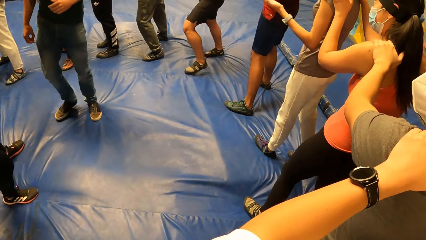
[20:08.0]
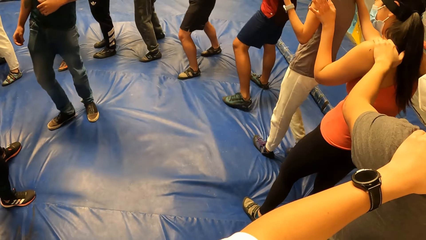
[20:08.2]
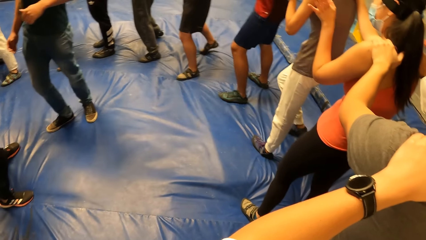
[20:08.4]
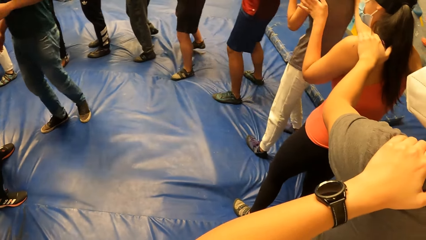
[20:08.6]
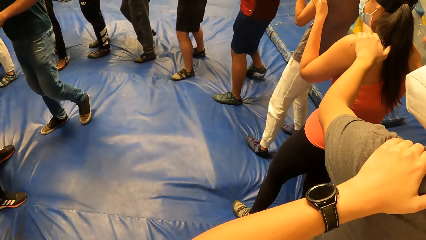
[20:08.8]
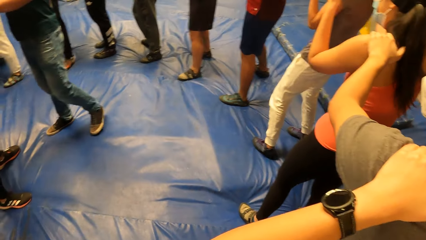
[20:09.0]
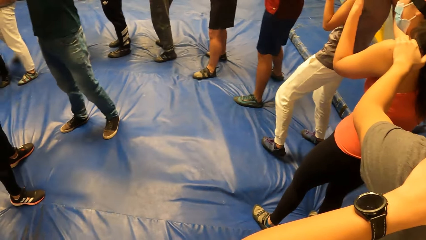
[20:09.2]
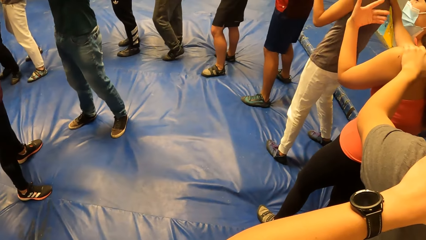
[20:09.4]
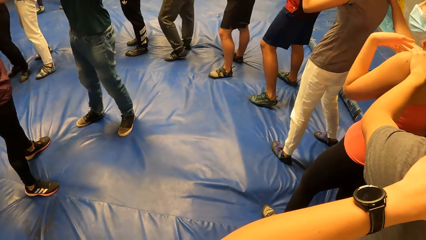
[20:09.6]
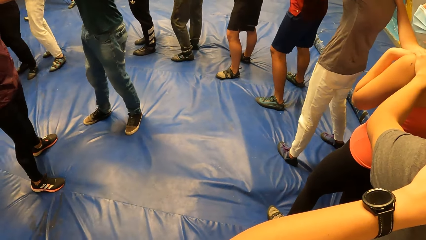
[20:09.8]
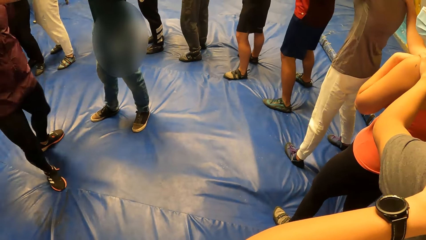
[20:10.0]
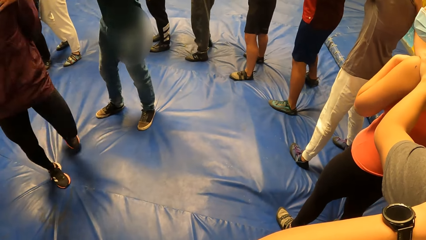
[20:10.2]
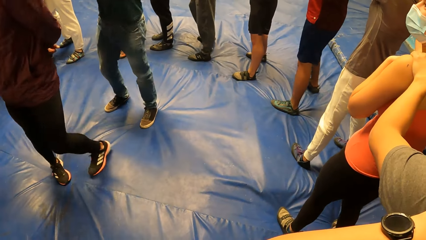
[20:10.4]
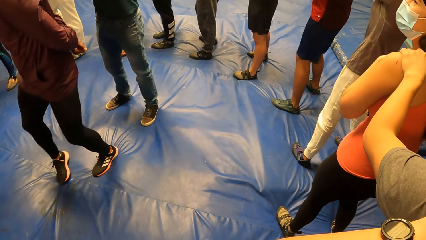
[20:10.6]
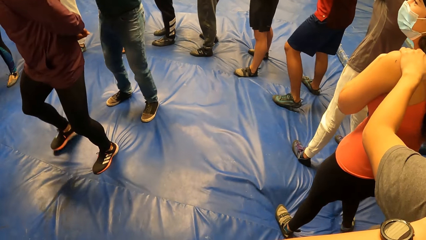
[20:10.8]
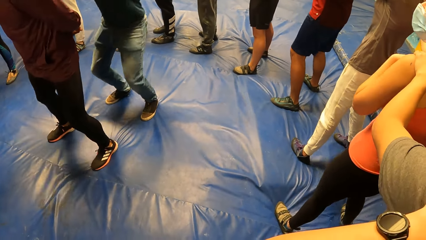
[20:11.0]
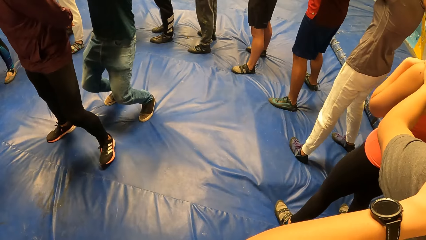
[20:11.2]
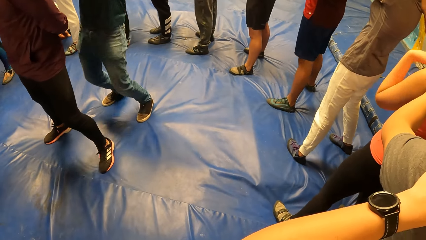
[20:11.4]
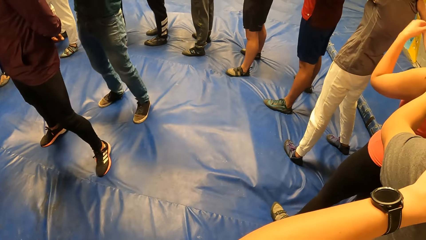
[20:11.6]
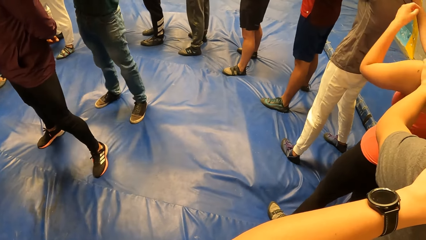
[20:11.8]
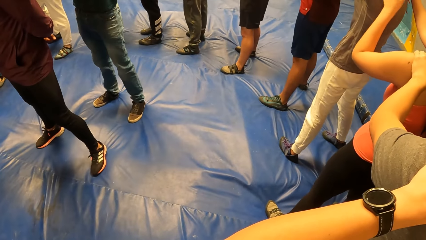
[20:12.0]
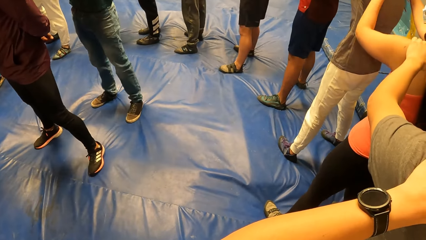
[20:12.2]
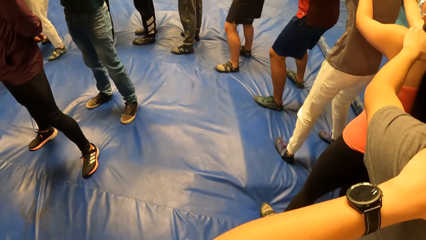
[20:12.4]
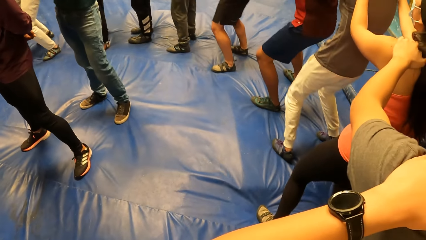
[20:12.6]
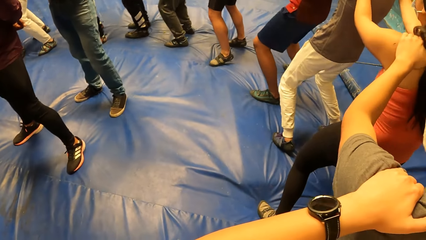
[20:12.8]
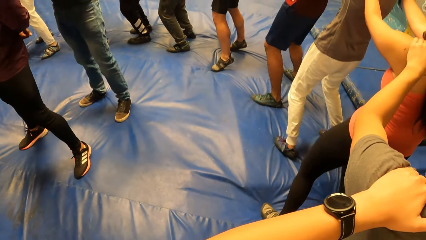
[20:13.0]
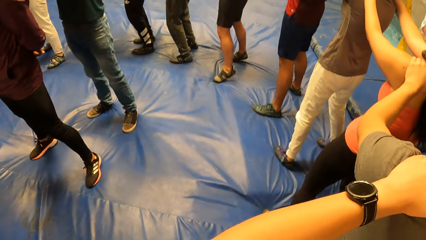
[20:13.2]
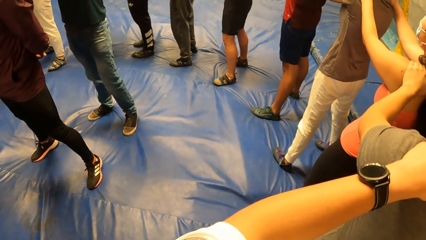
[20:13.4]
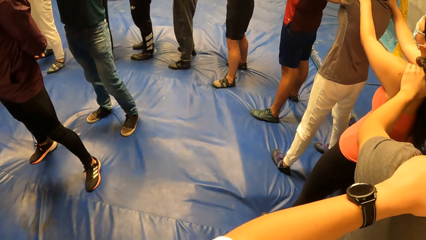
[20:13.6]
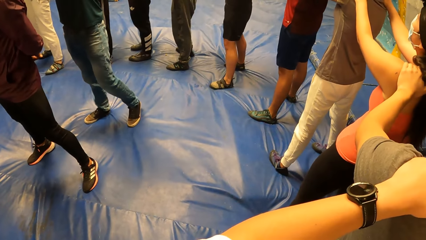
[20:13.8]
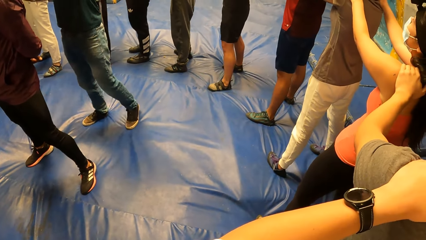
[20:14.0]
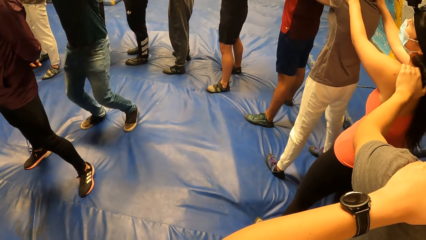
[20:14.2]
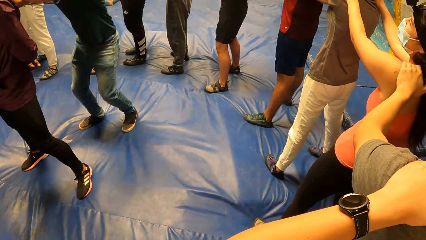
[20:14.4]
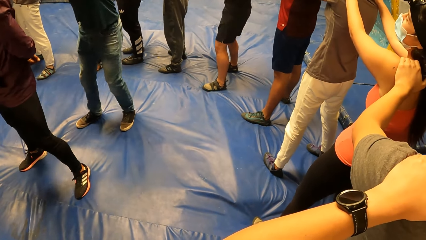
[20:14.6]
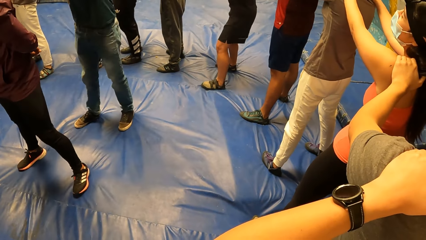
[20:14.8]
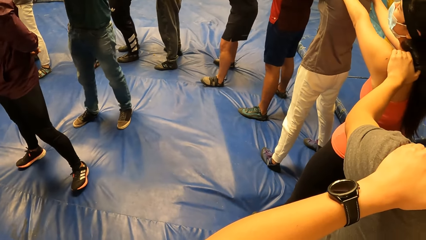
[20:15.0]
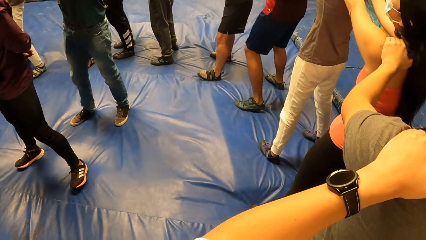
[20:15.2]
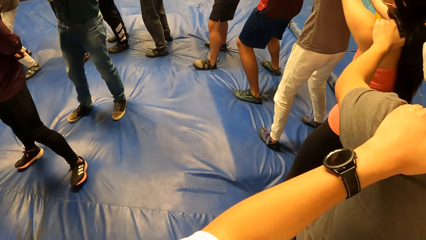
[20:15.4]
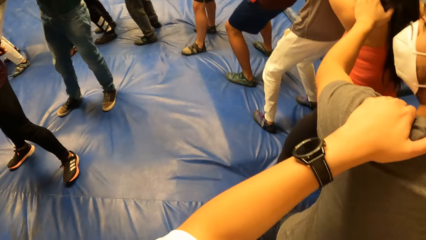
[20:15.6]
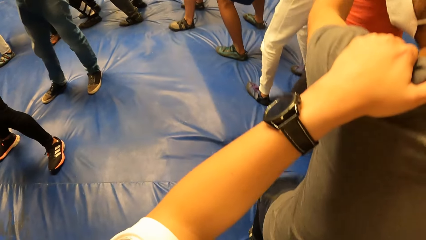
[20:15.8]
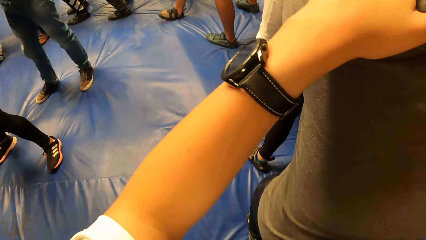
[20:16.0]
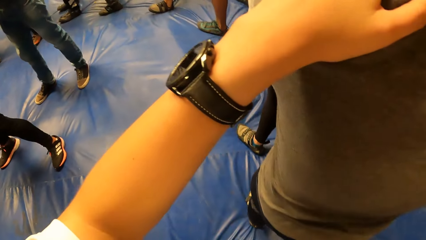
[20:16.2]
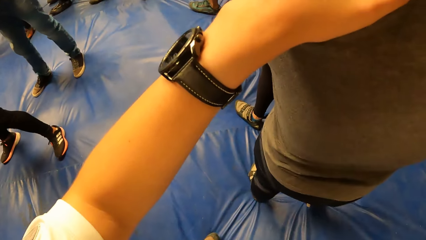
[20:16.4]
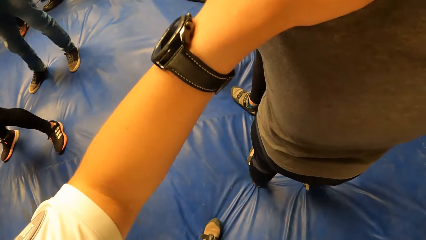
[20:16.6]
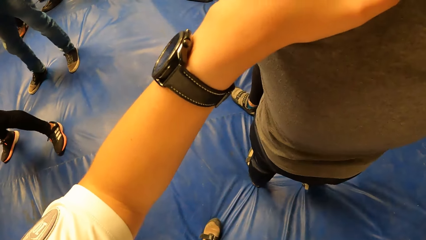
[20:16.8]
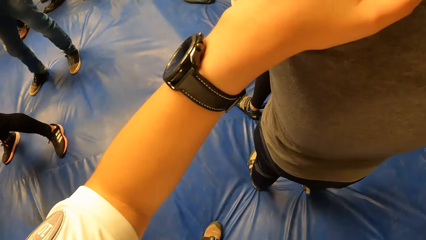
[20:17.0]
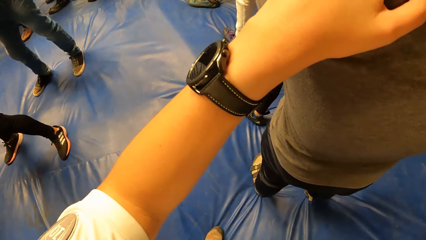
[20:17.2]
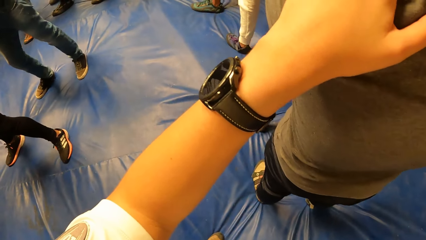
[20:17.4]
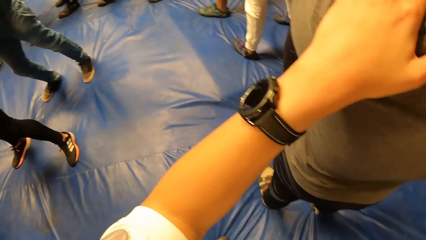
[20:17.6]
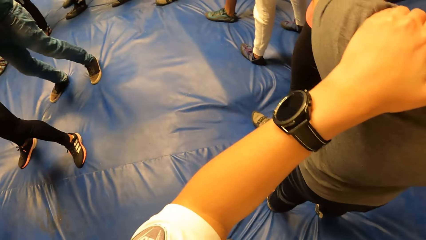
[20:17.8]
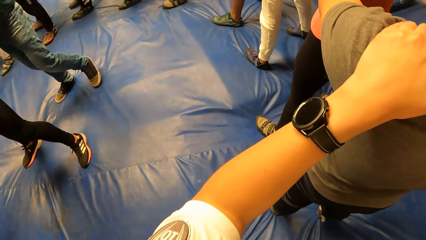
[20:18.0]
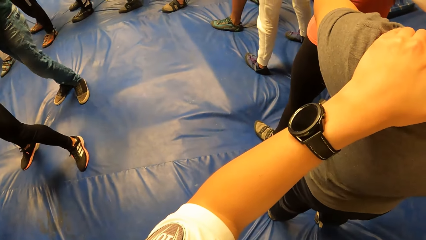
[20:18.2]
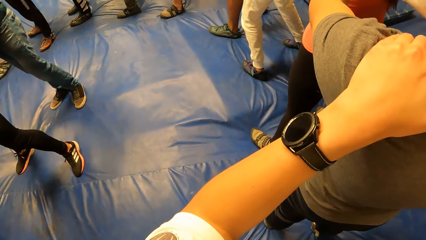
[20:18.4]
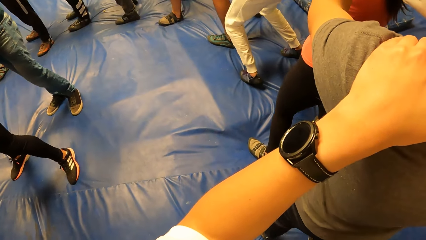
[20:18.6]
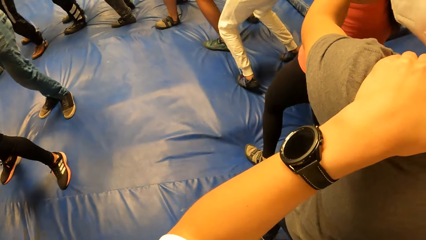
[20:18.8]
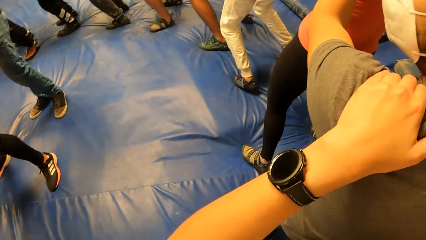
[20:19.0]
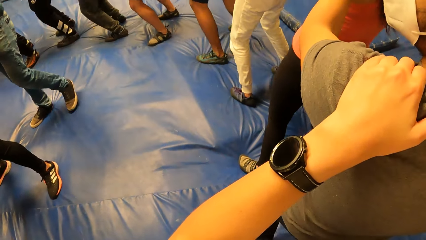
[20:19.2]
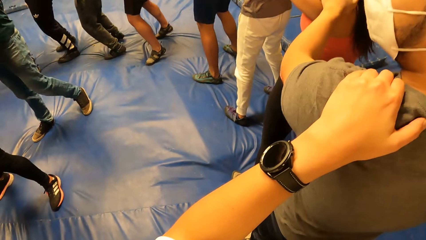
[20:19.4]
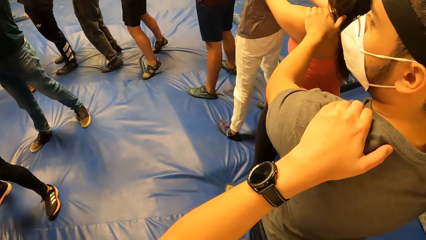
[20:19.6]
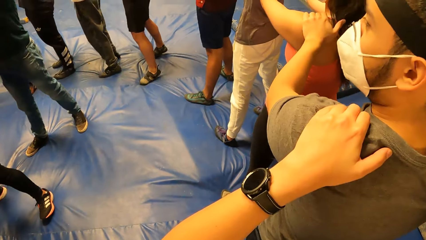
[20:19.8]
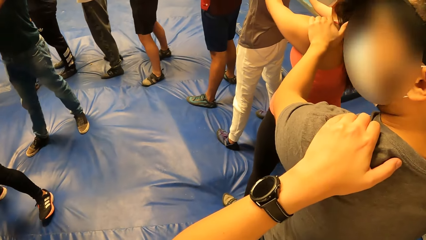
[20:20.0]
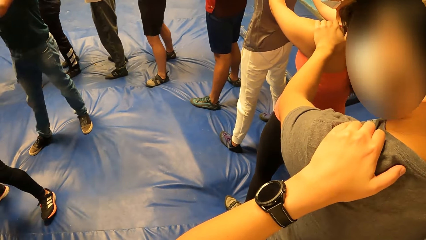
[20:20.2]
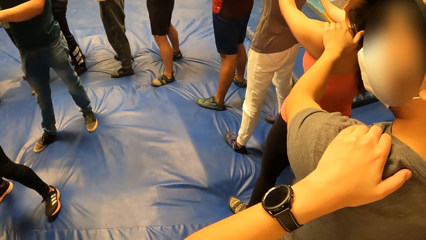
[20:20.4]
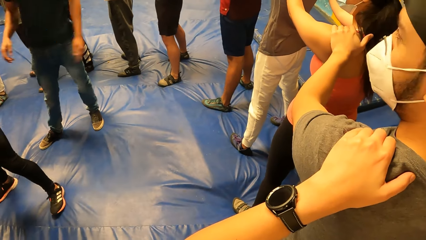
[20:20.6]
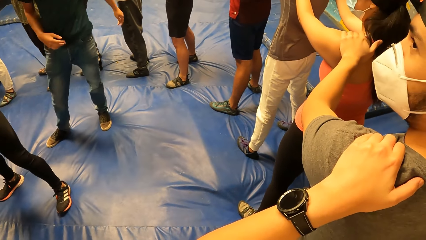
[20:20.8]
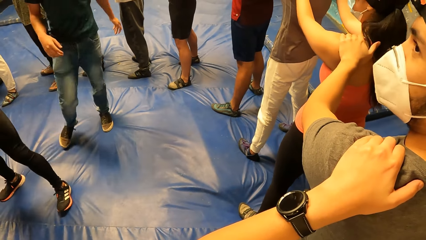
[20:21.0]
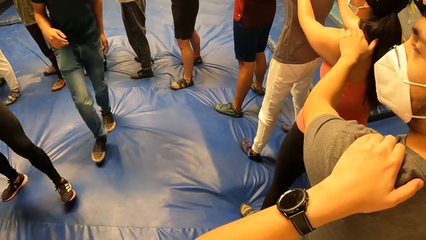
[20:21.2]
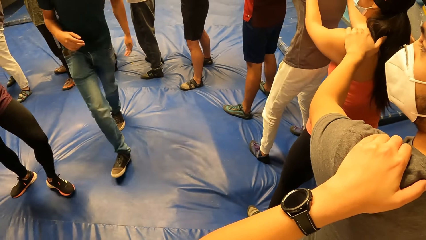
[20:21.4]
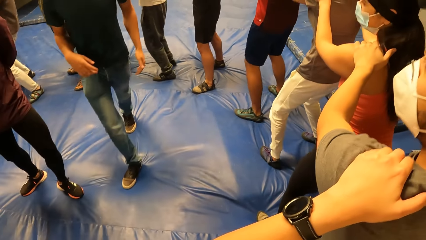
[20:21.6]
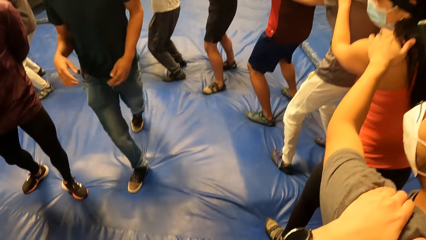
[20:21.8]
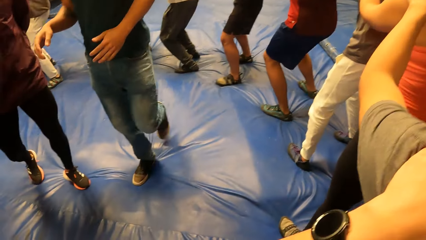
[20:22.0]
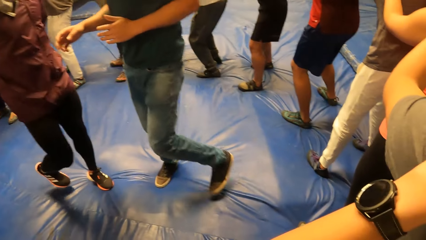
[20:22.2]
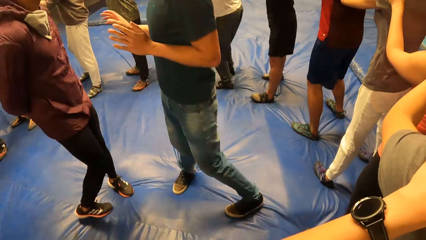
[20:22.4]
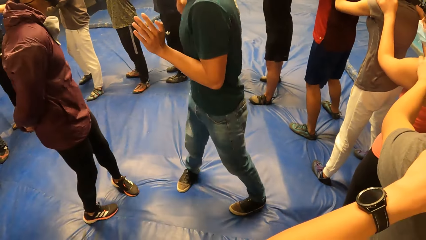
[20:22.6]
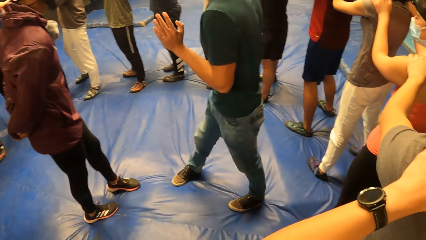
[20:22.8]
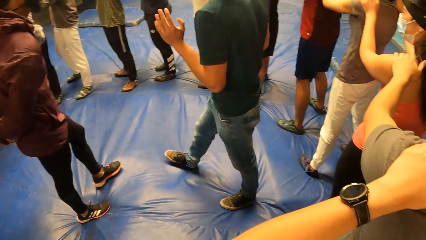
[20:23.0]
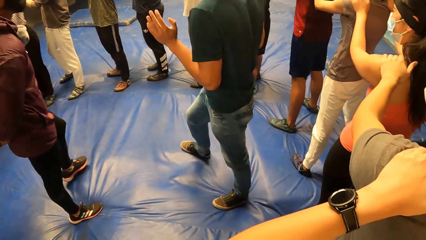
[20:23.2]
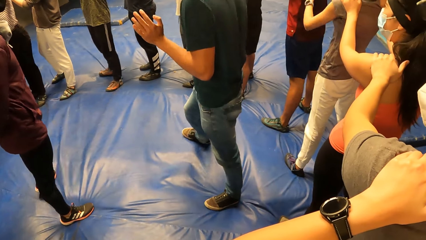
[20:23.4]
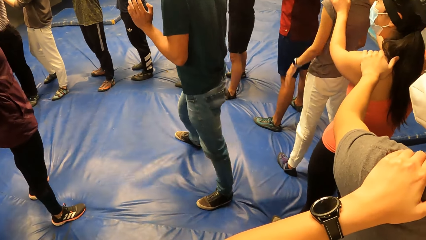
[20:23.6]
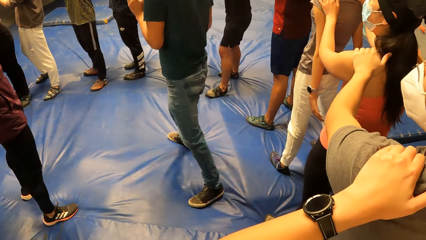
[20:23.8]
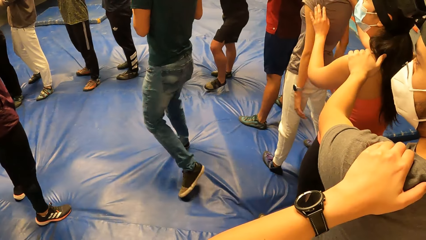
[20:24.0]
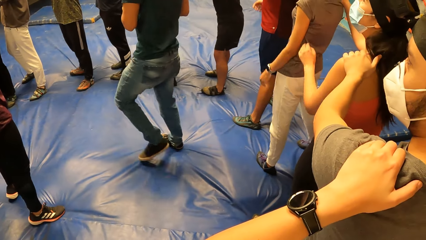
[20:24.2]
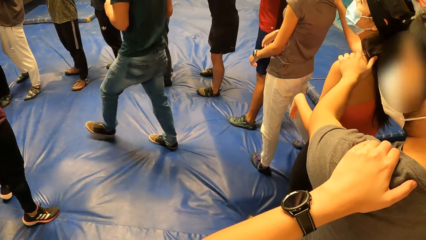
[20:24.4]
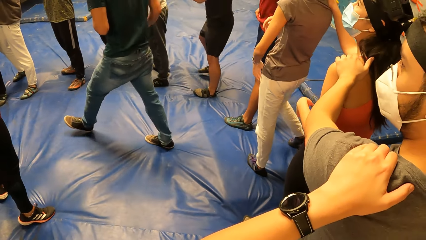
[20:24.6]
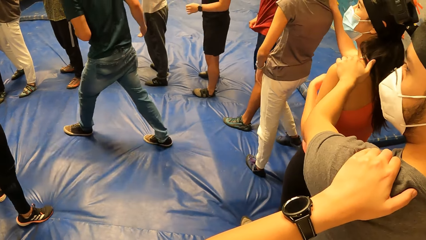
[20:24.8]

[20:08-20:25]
A man turns in front of another man. The other man slightly kneels inside the circle of people. The camera wearer slightly kneels with the circle of people. The other man slightly kneels inside the circle of people. The camera wearer slightly kneels with the circle of people. The other man interacts with the circle of people.
